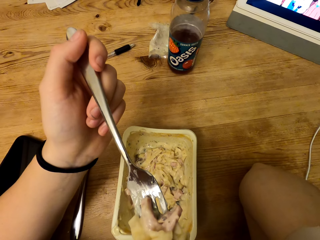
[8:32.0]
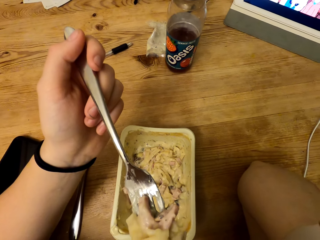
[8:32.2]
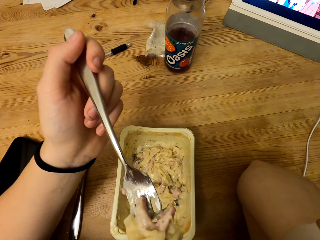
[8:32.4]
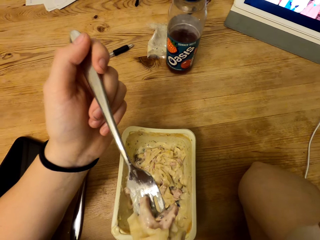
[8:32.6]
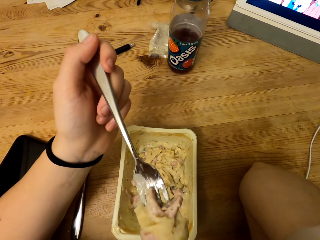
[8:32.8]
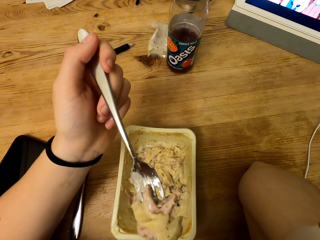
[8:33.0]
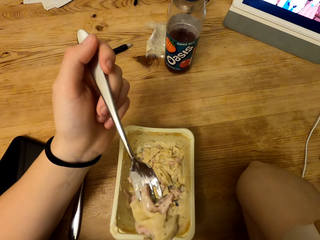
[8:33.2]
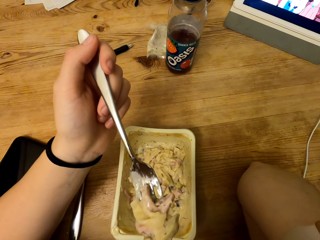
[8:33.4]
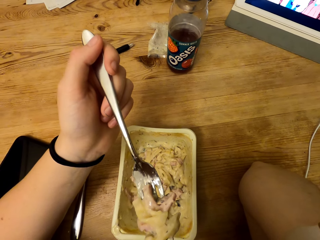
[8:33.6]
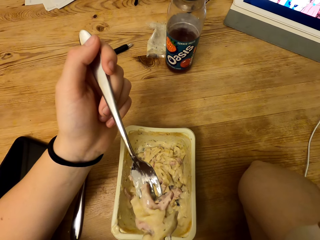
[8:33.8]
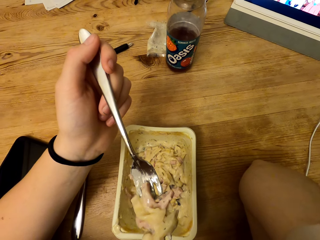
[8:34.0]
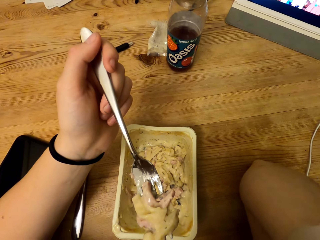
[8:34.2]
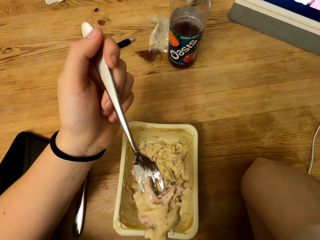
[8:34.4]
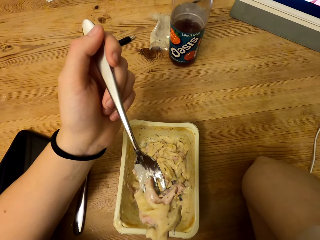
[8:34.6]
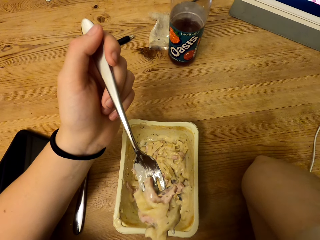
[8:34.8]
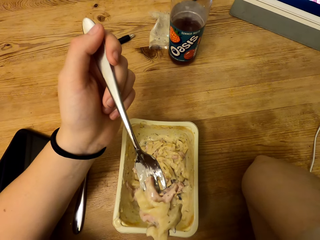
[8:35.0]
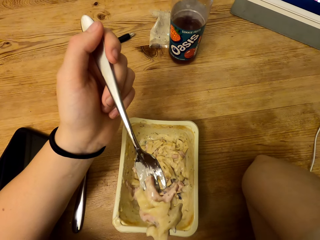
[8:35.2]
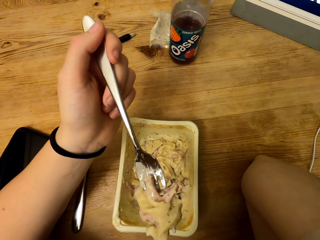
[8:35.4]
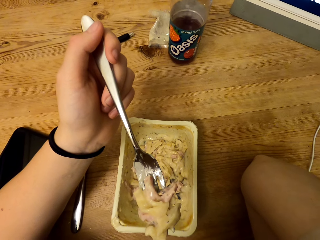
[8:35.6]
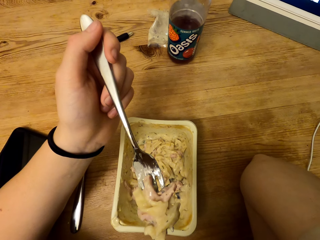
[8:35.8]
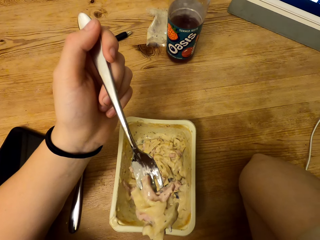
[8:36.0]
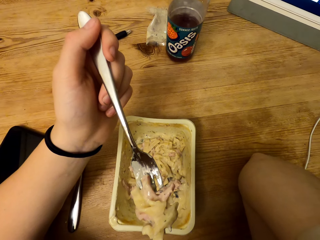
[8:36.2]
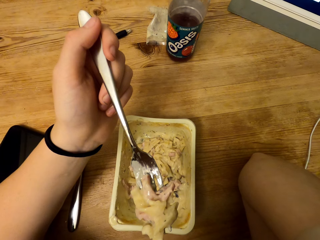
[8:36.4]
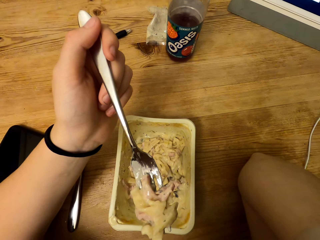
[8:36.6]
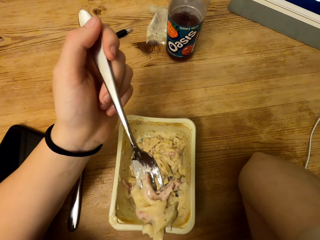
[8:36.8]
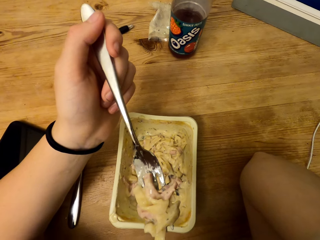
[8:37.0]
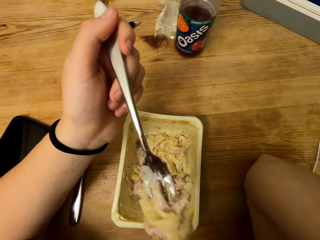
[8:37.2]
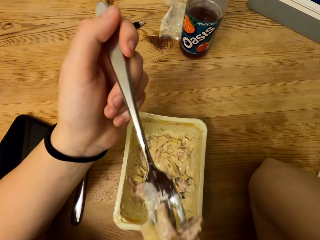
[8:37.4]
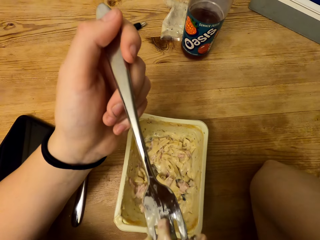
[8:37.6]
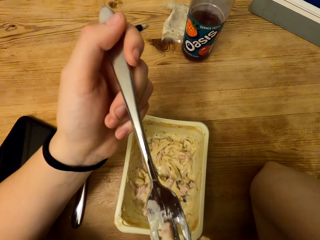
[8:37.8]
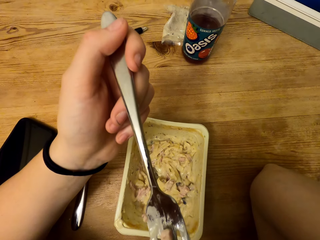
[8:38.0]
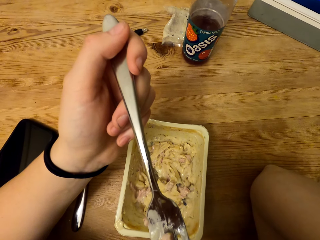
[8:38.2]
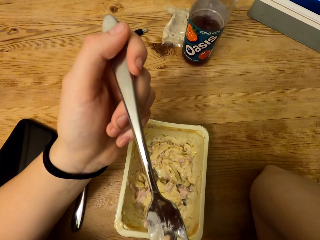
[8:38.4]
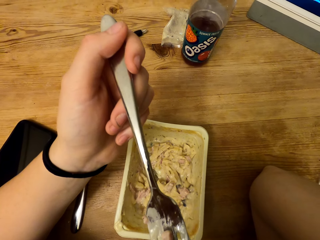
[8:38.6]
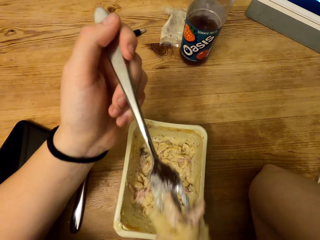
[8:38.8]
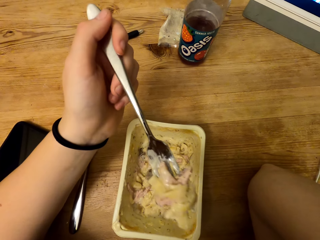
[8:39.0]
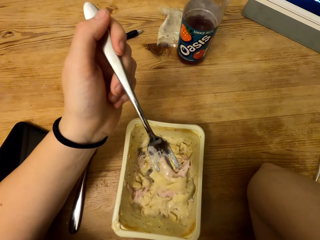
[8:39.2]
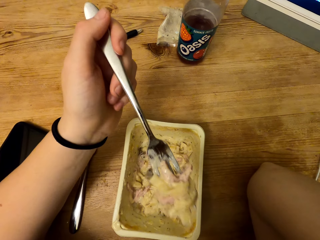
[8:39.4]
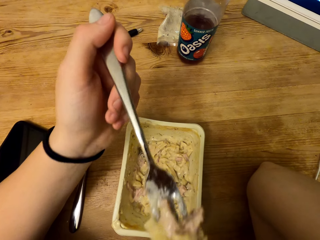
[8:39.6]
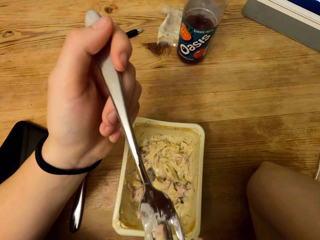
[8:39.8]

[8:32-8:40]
The camera wearer pulls the fork slightly. They blow food from the fork. They pull the fork slightly.

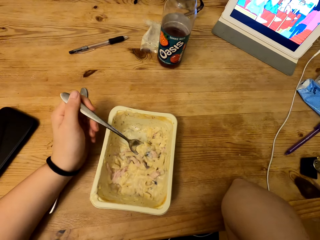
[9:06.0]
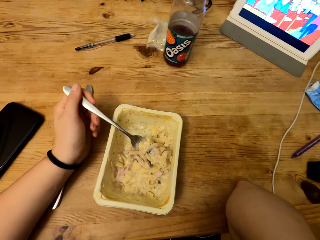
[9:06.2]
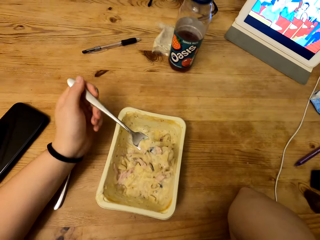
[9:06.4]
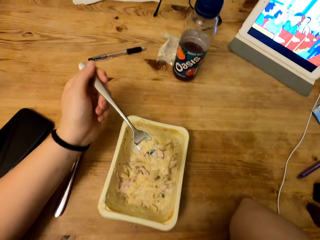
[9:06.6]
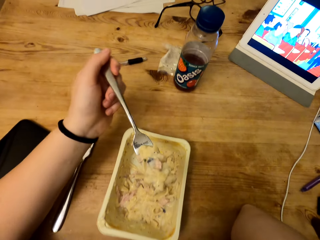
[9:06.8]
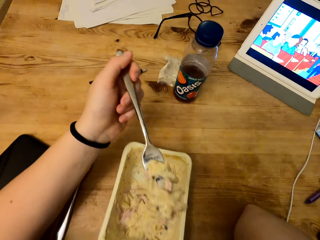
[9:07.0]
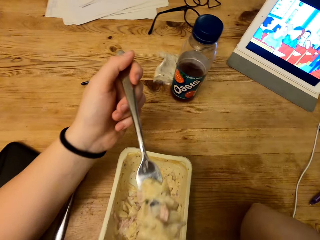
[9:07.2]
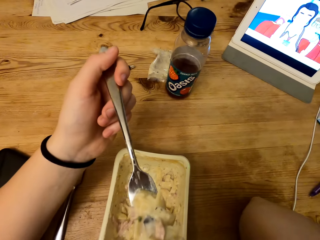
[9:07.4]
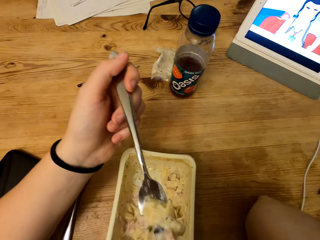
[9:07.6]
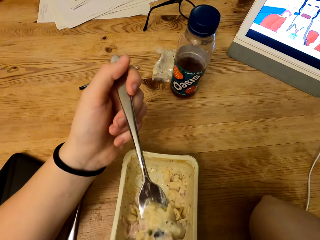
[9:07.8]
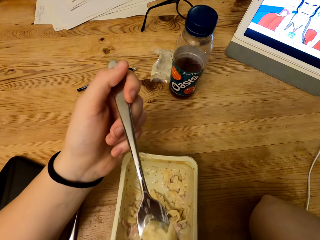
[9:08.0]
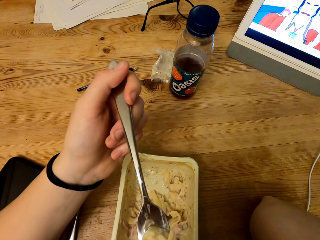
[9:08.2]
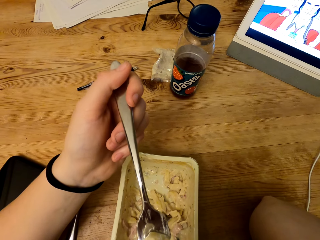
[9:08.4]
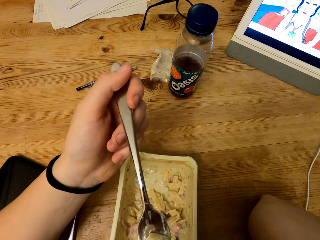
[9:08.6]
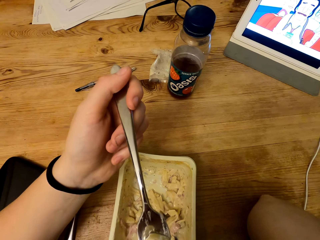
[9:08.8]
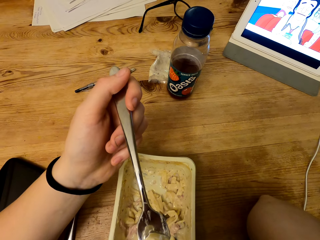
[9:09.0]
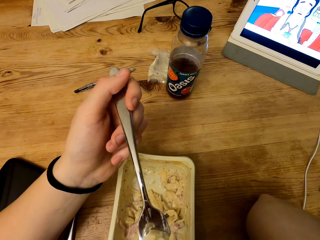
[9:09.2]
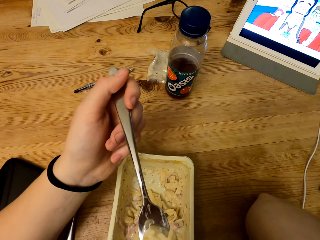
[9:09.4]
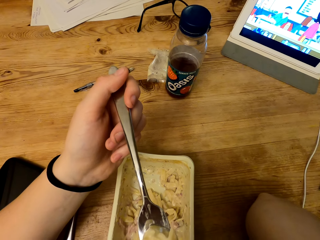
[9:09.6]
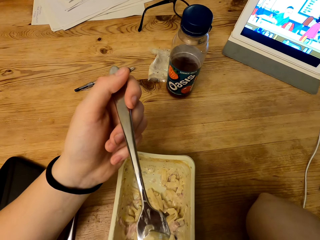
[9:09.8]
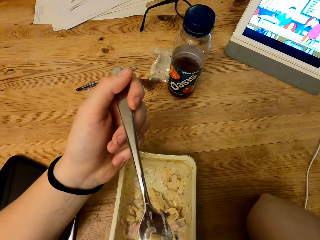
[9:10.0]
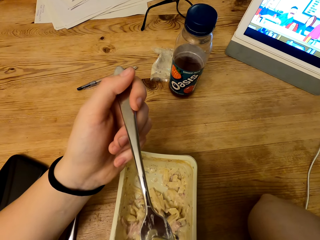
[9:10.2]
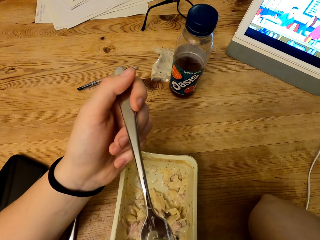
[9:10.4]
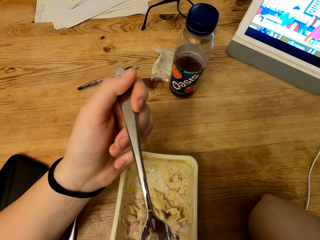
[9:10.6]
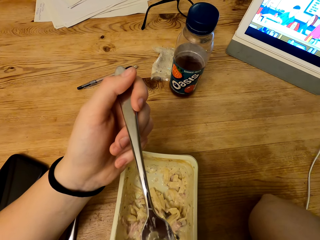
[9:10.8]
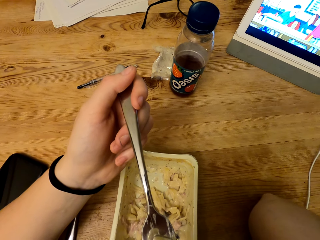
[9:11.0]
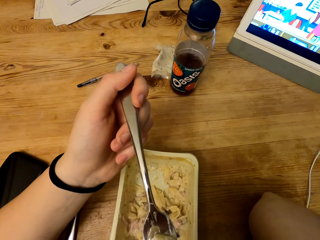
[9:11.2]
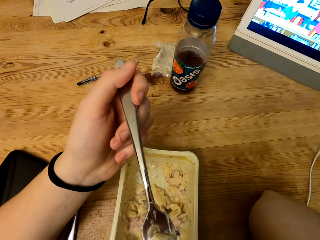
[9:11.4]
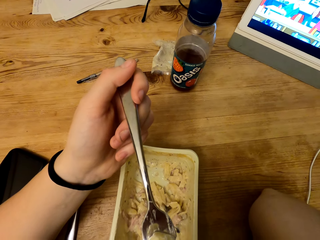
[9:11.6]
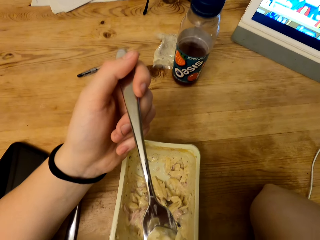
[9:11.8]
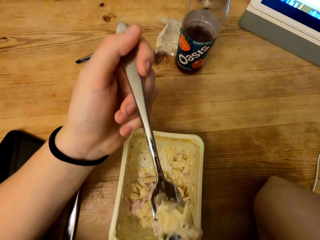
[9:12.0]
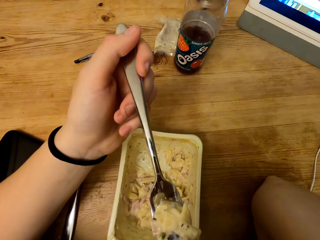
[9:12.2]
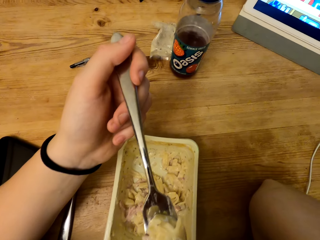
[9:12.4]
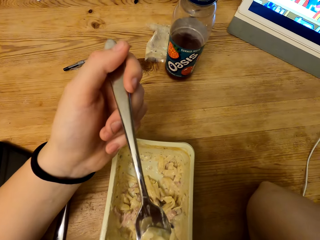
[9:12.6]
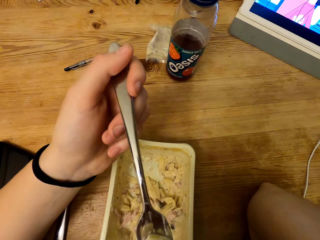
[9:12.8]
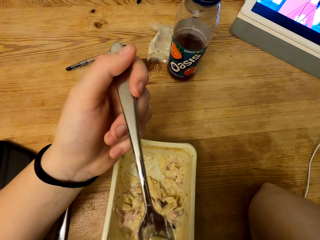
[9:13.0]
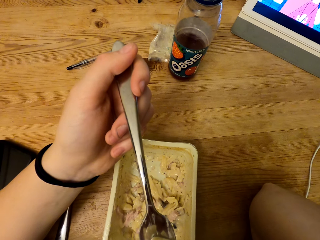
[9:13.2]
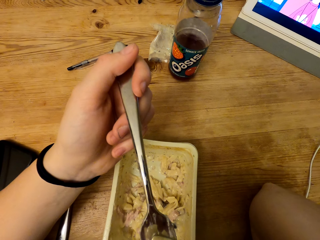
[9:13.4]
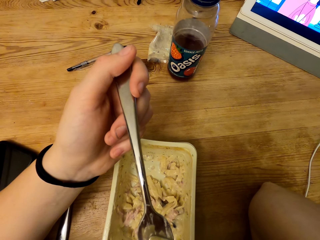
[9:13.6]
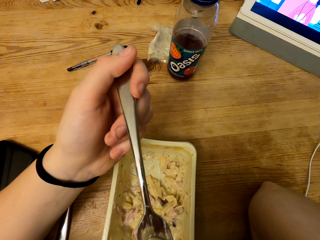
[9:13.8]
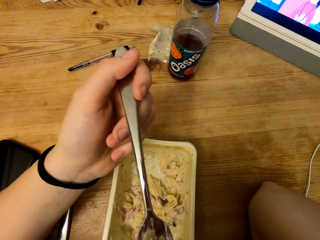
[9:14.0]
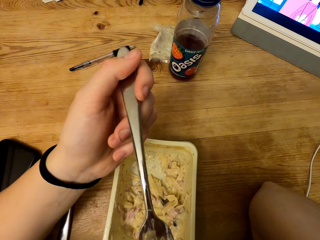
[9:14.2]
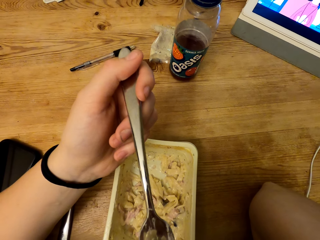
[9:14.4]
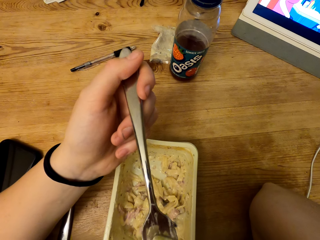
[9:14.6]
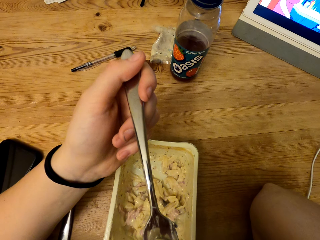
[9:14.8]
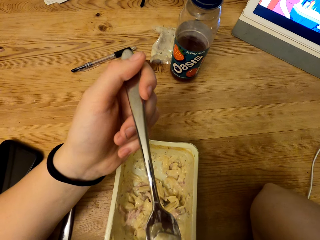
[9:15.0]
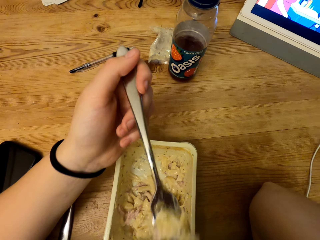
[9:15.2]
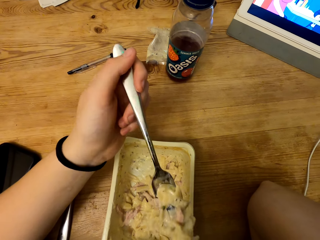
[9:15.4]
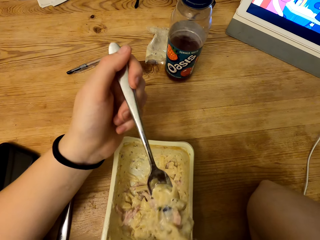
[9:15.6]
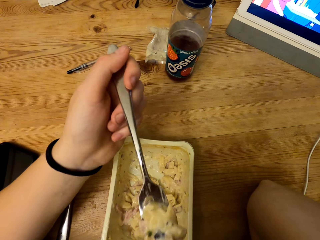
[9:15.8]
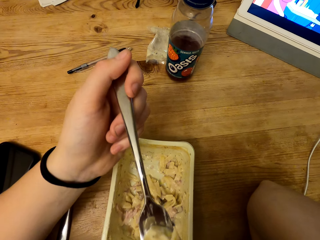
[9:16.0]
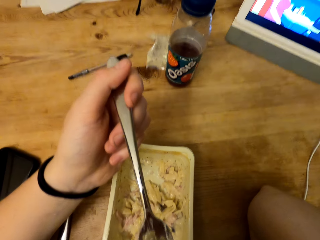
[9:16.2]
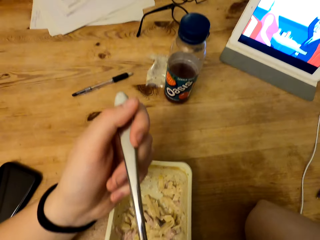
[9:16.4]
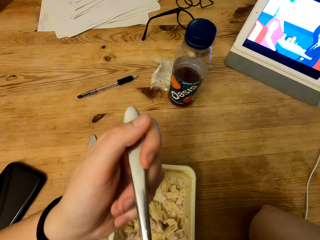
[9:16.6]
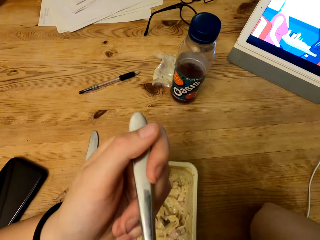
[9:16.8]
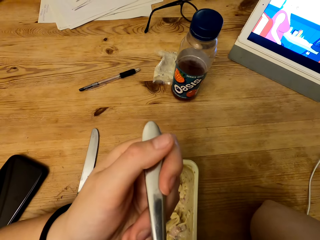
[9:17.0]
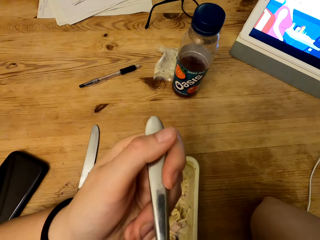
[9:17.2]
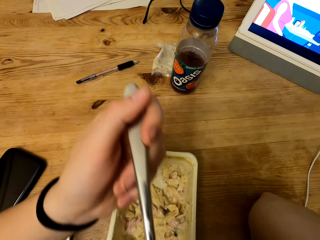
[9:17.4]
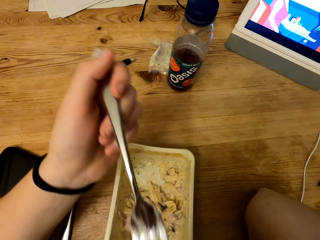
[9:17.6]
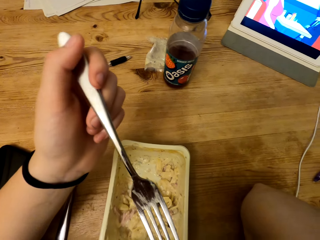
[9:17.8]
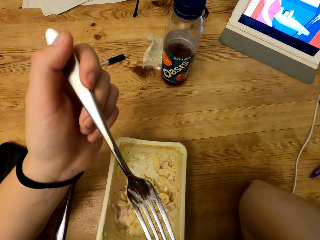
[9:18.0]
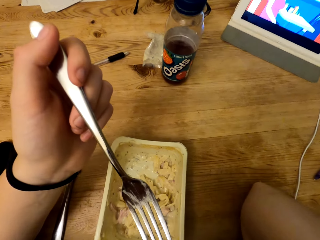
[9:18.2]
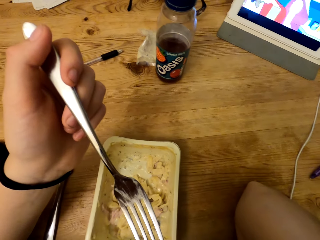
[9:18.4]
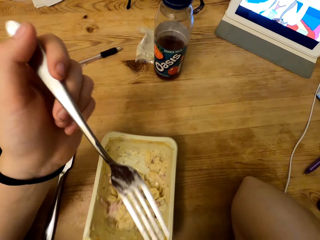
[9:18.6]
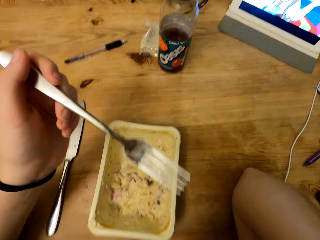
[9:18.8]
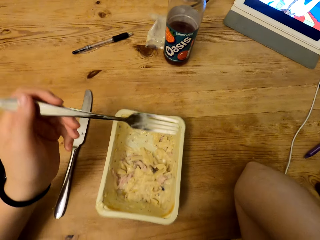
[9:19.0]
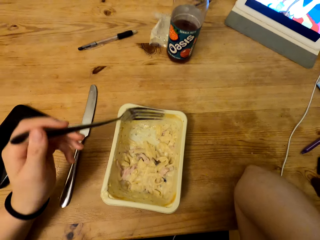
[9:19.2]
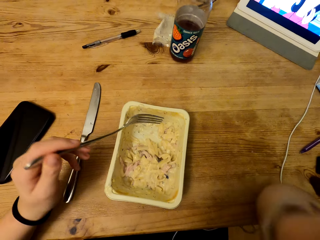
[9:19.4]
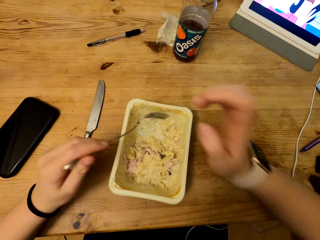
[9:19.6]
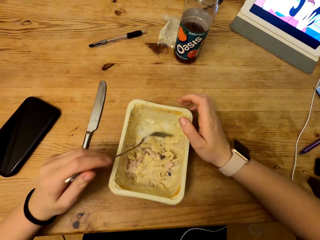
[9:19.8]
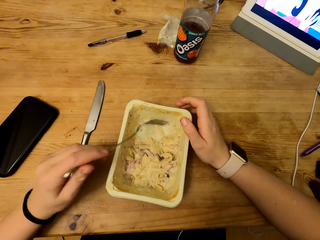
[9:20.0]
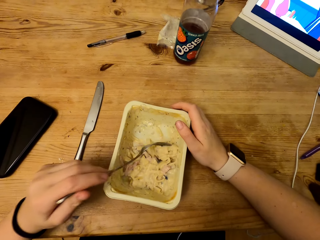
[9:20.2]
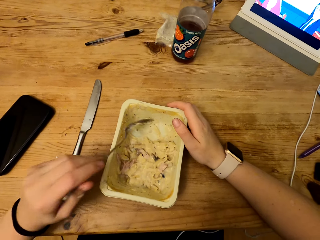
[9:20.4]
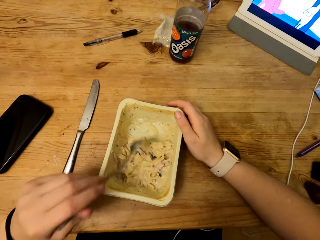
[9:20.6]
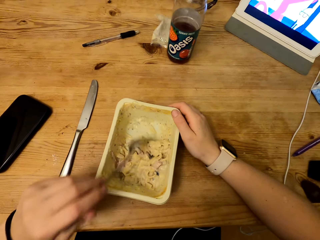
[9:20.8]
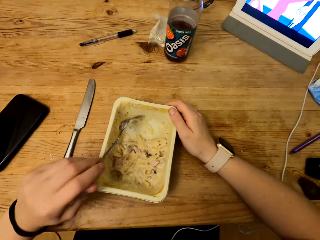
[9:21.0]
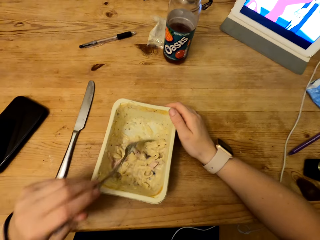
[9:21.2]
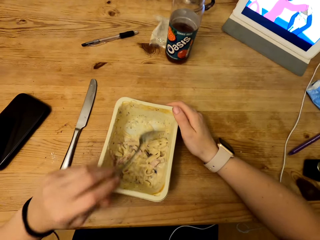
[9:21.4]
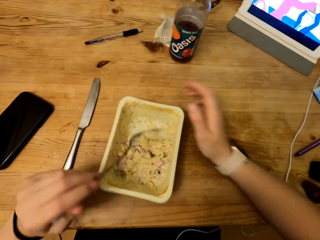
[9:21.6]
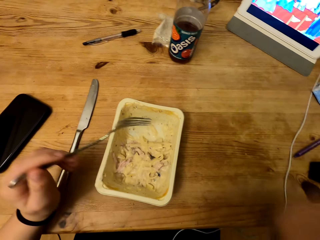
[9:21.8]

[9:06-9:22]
The camera wearer lifts the fork. He blows food from the fork. He holds the fork. He drops the fork. He holds the container with his right hand. He scoops the food using his fork. He scrapes a plate.
